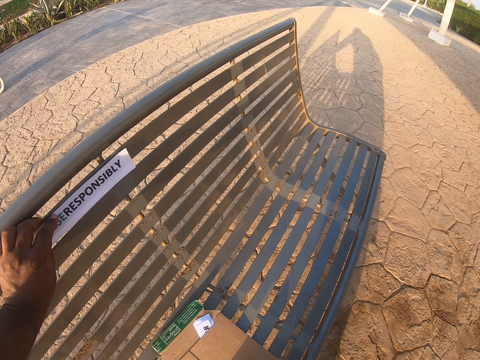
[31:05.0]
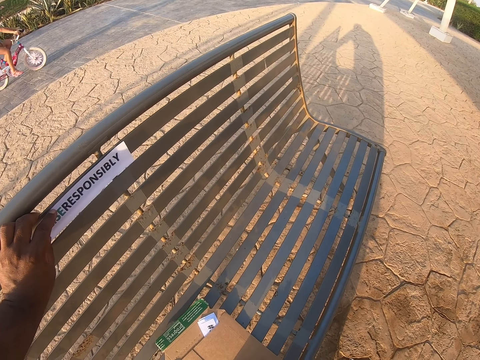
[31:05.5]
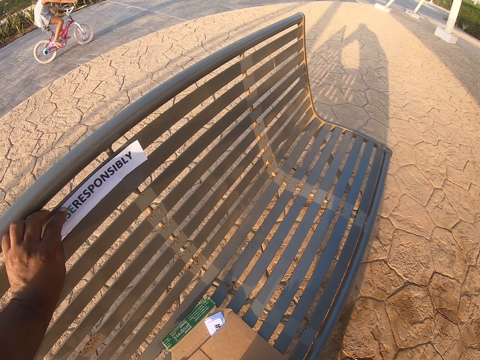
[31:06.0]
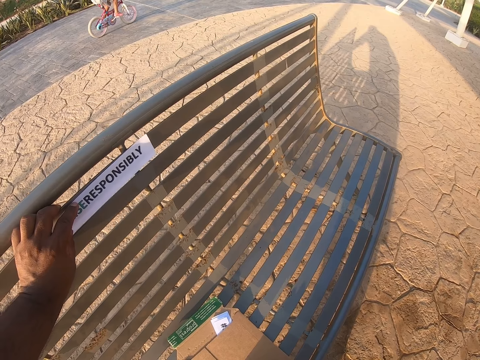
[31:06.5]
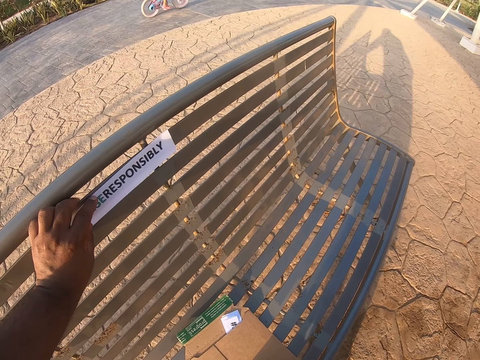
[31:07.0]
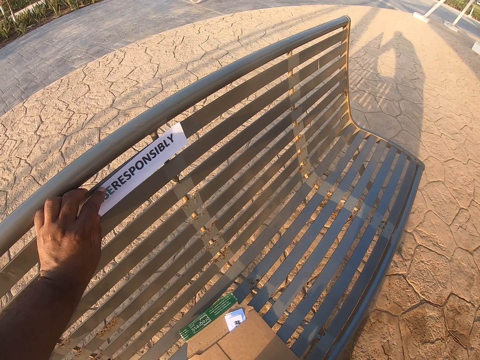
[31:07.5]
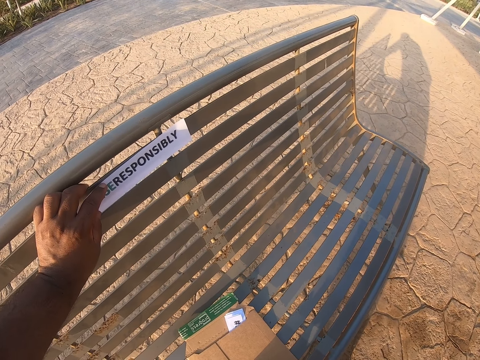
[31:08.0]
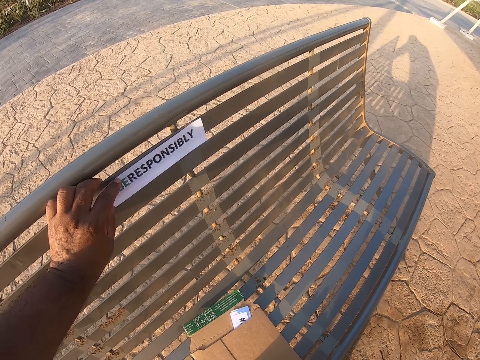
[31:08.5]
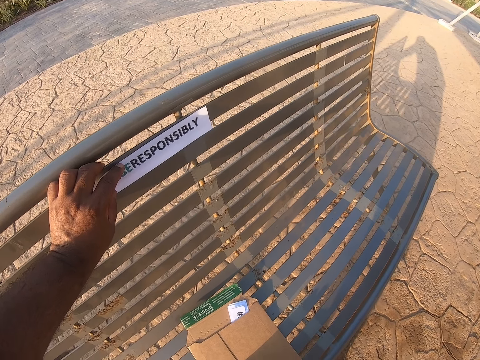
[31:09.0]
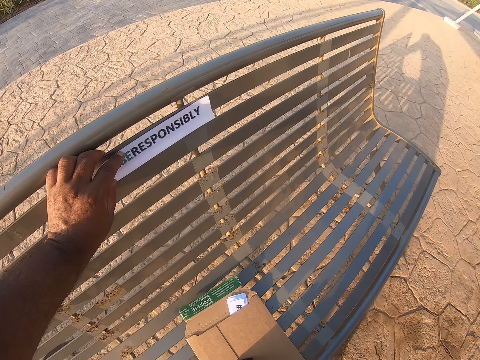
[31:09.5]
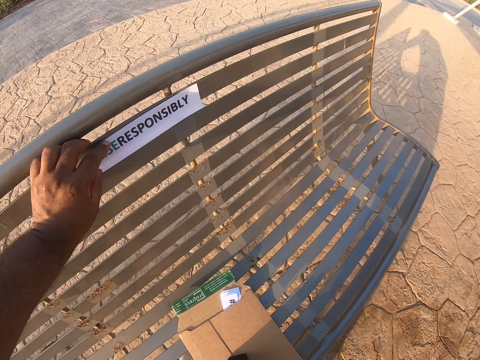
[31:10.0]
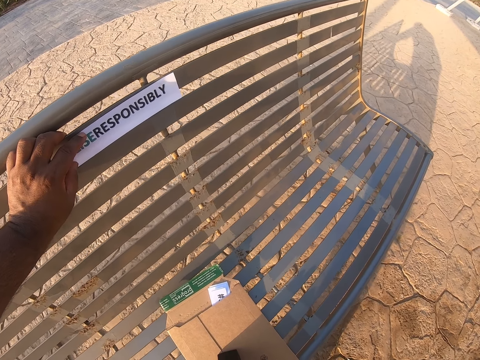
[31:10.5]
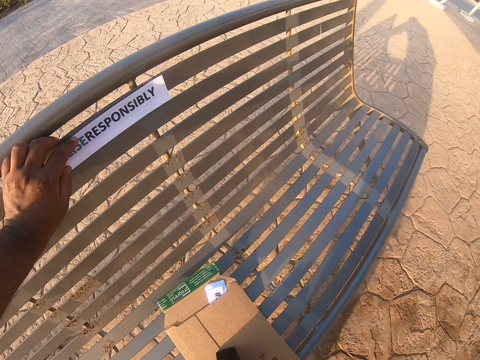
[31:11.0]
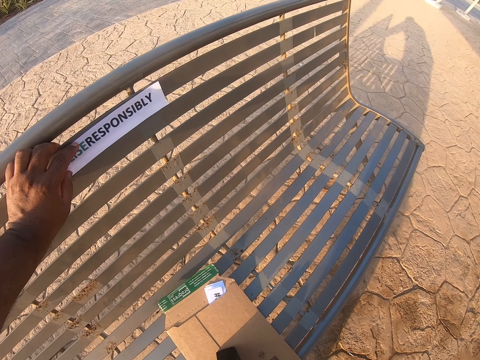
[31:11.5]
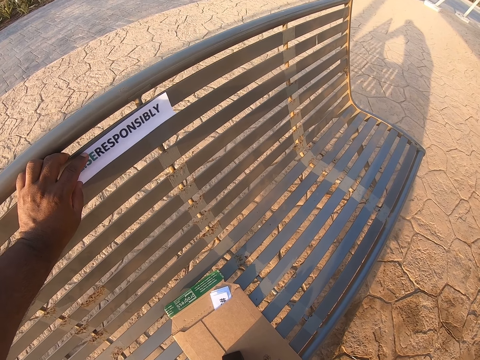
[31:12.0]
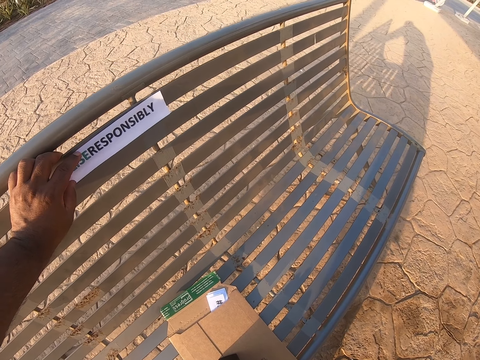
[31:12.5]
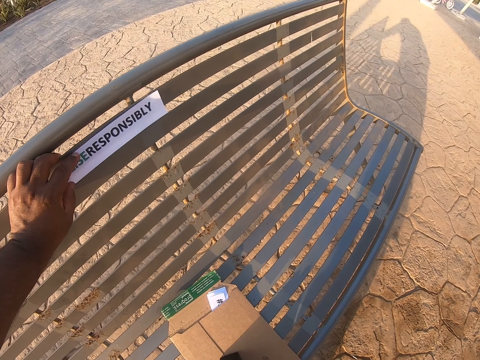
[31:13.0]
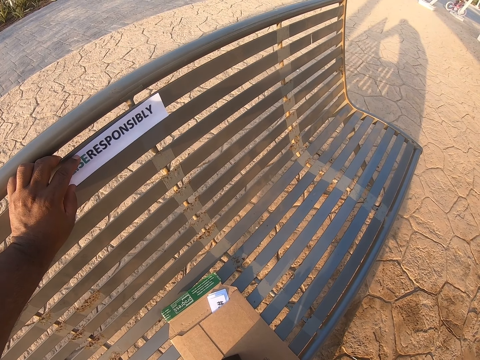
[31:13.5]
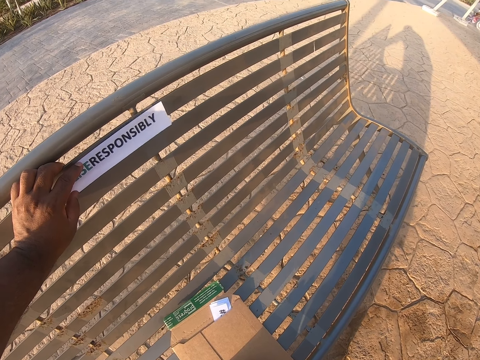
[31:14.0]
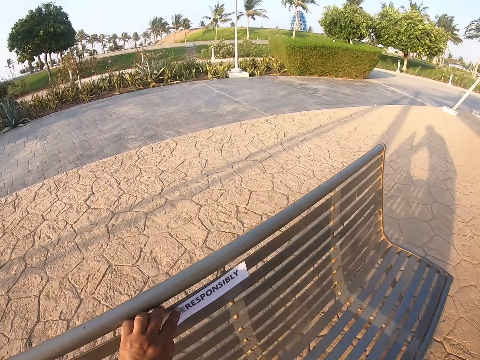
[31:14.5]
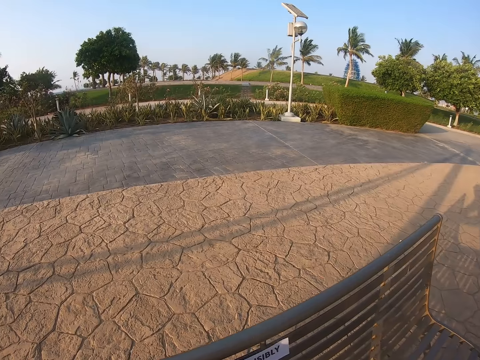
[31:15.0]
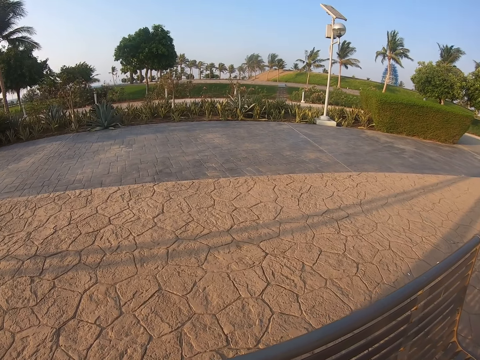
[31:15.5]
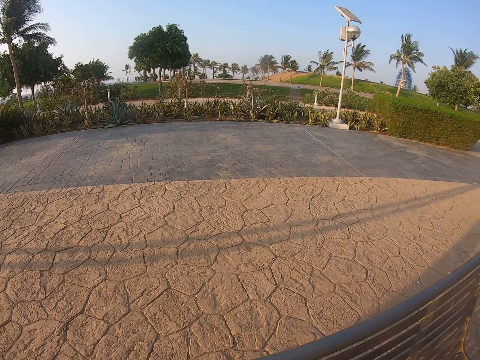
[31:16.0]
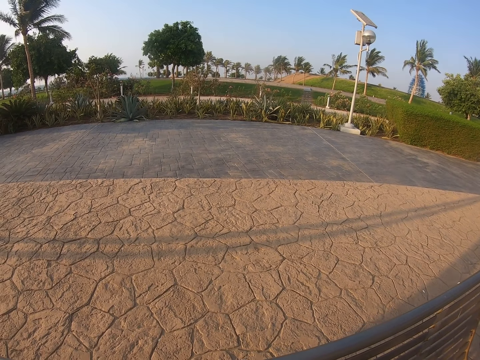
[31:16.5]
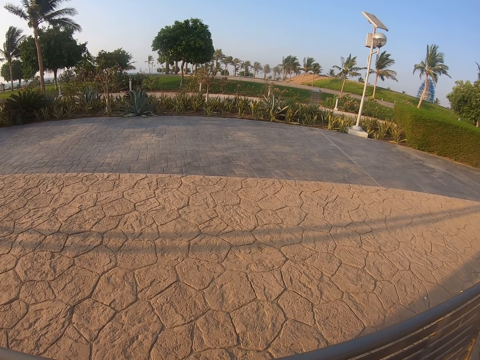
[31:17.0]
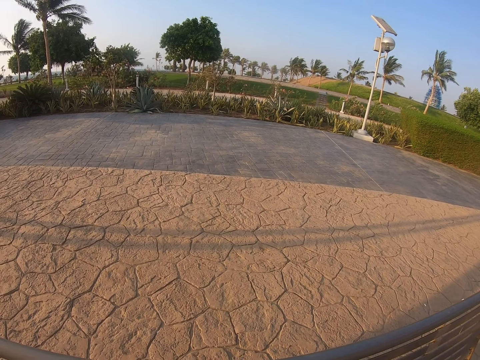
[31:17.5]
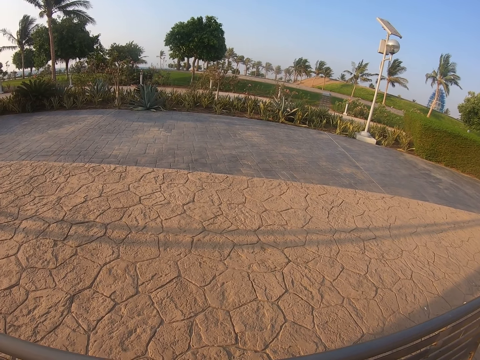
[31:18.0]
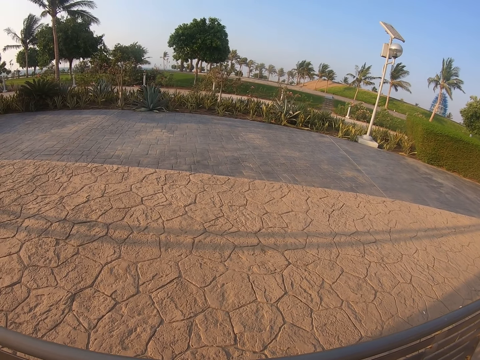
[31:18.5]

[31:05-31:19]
A baby cycles around the park. The camera wearer puts the poster on the chair. They look around the park.

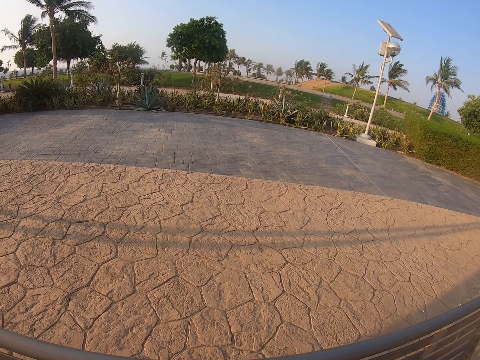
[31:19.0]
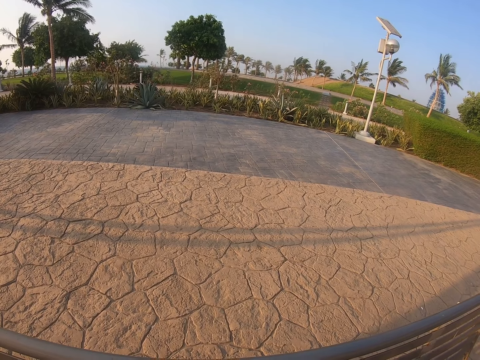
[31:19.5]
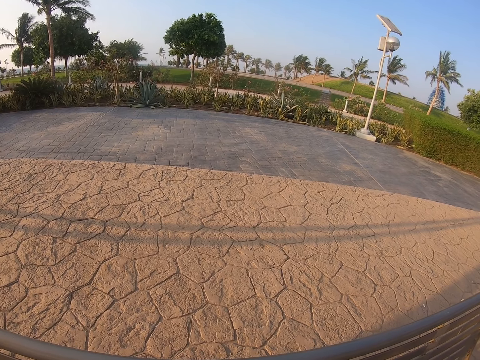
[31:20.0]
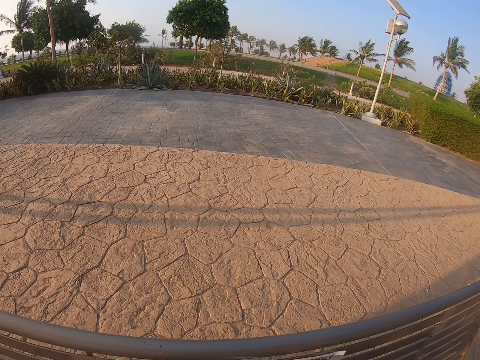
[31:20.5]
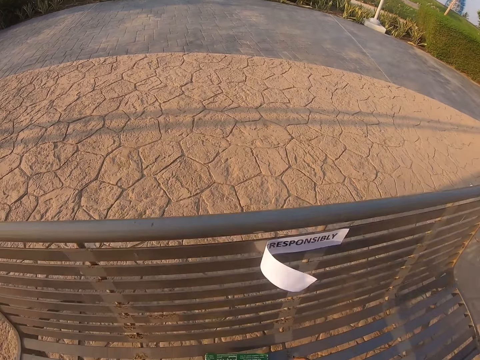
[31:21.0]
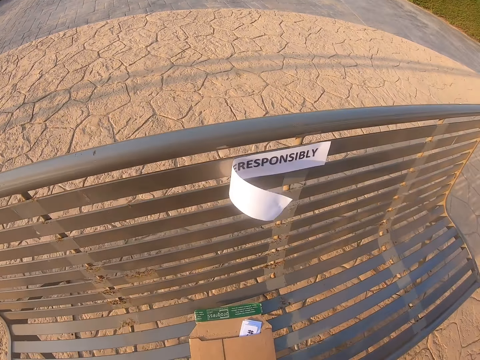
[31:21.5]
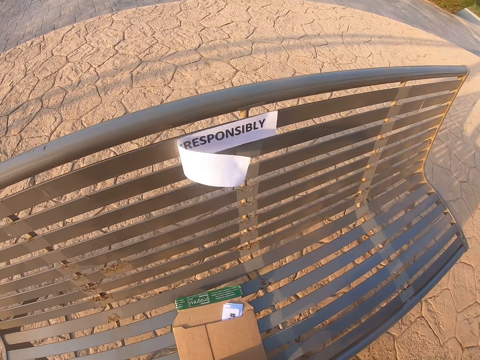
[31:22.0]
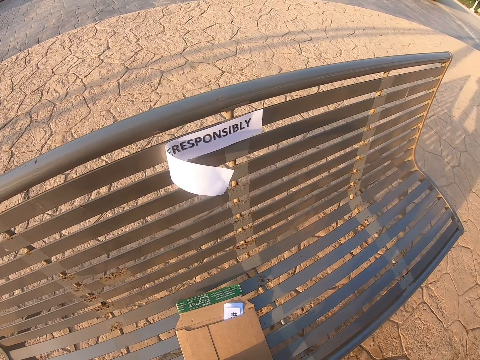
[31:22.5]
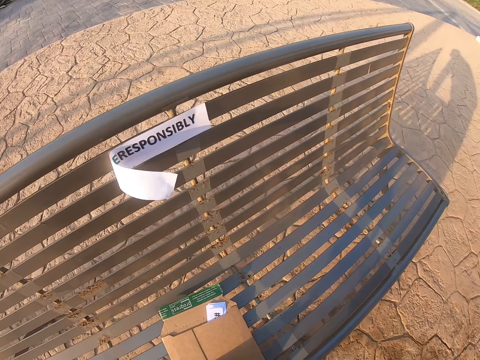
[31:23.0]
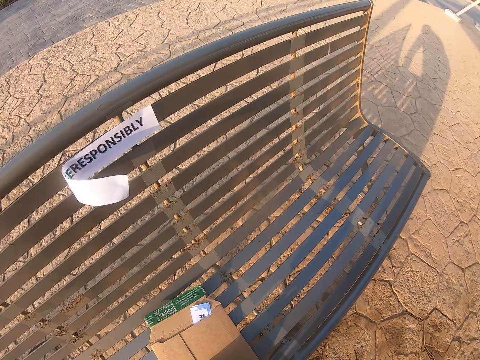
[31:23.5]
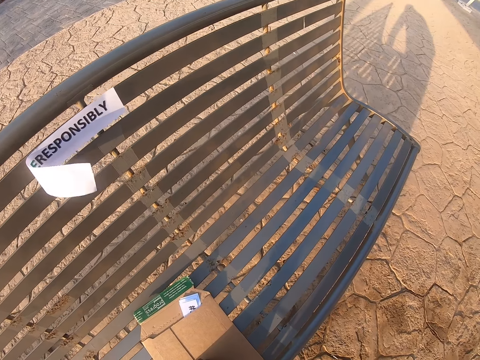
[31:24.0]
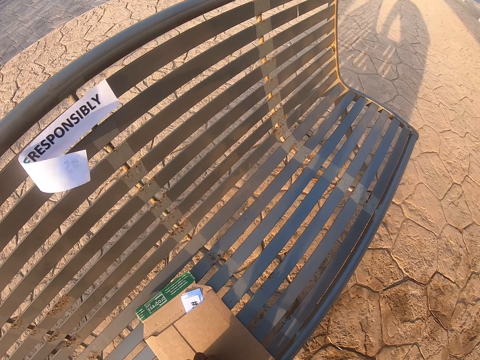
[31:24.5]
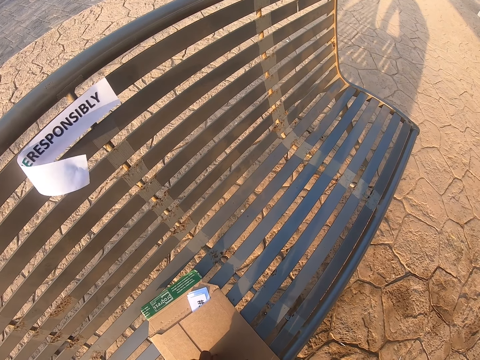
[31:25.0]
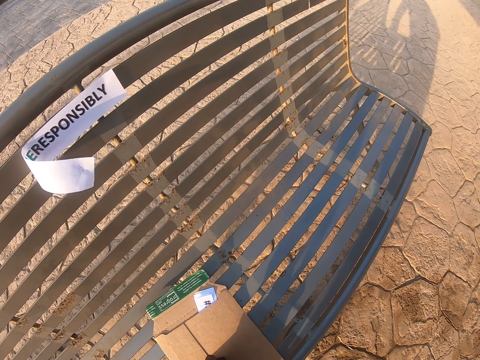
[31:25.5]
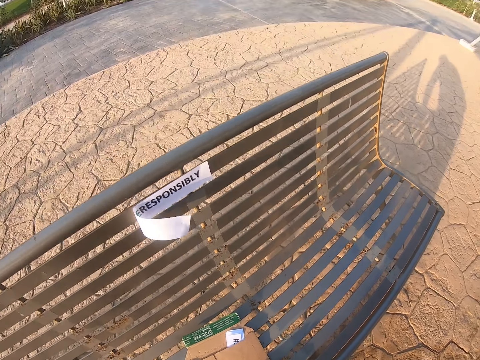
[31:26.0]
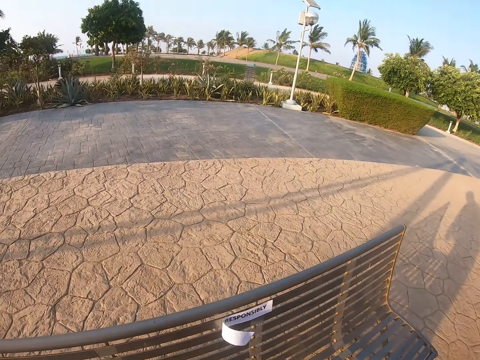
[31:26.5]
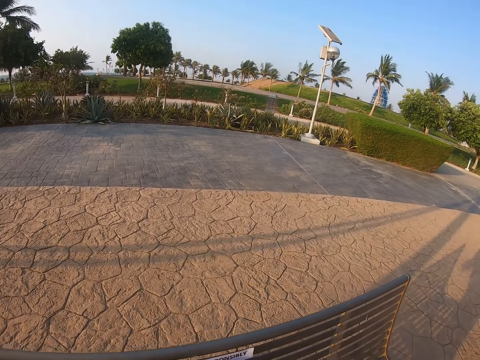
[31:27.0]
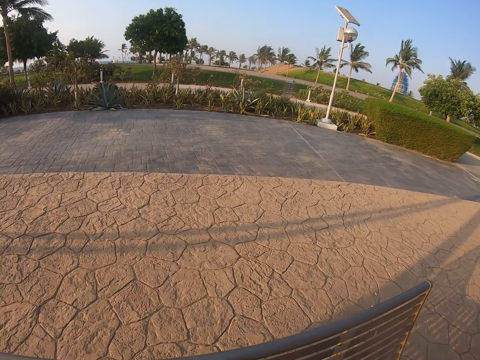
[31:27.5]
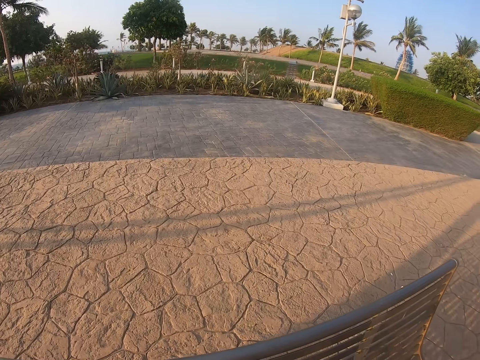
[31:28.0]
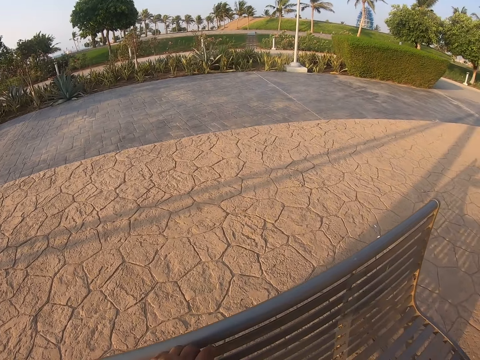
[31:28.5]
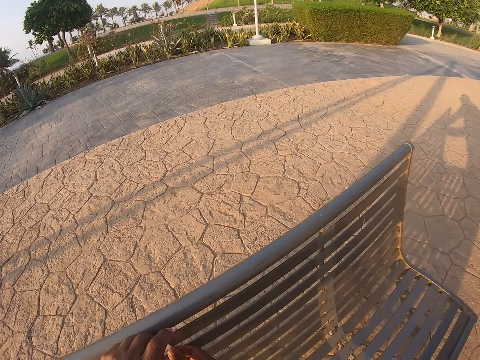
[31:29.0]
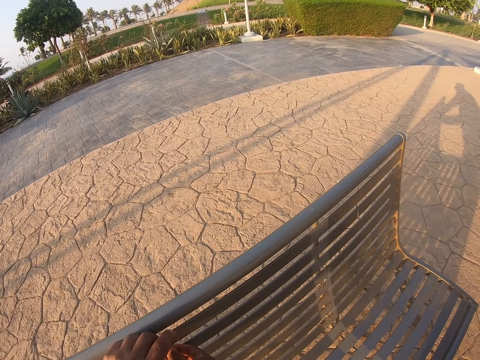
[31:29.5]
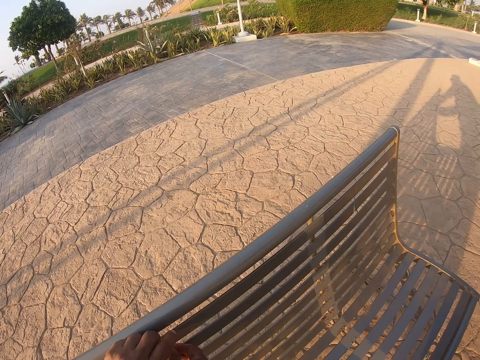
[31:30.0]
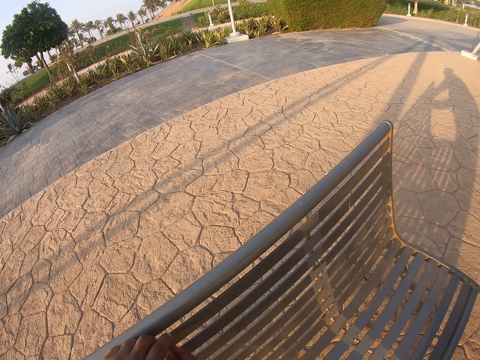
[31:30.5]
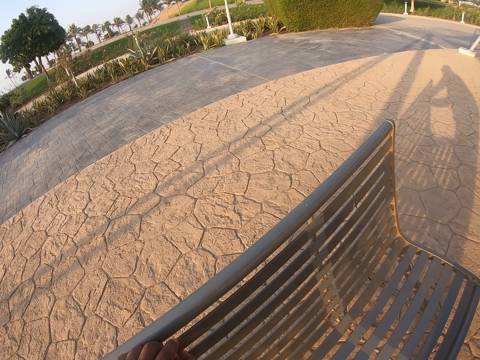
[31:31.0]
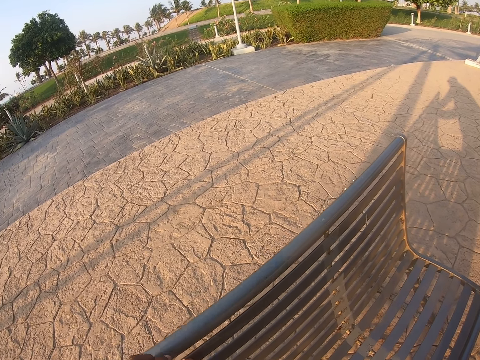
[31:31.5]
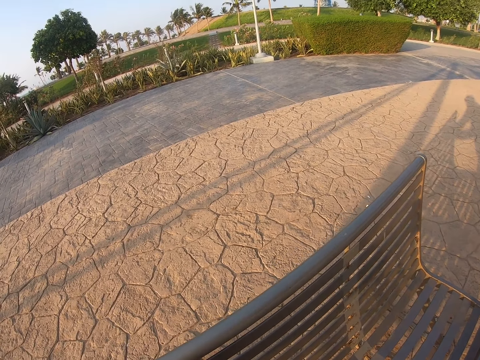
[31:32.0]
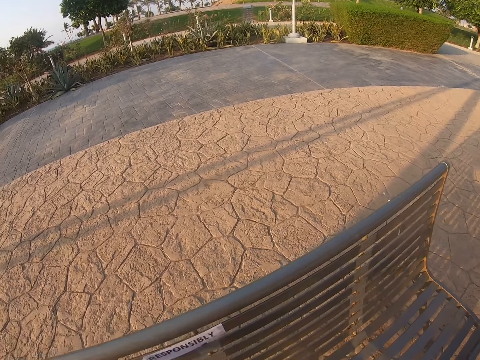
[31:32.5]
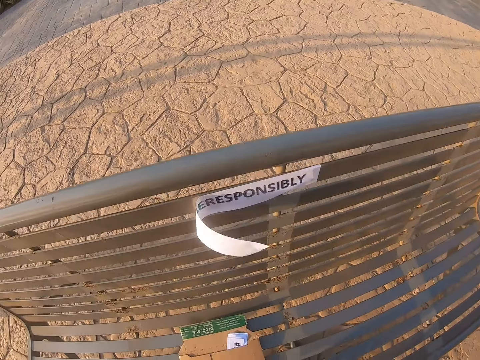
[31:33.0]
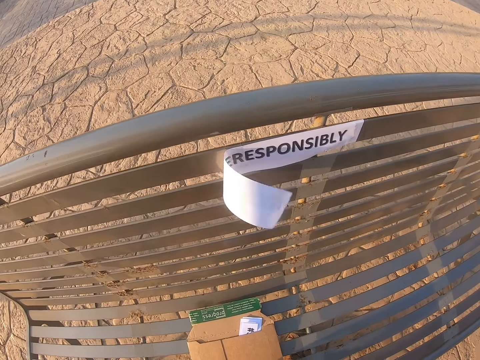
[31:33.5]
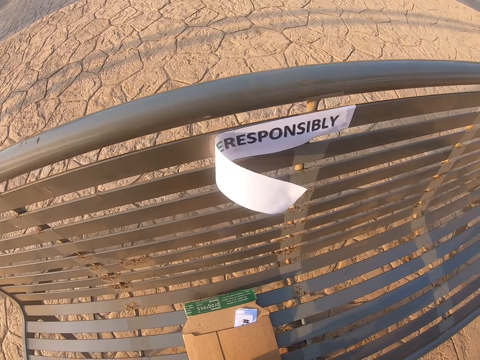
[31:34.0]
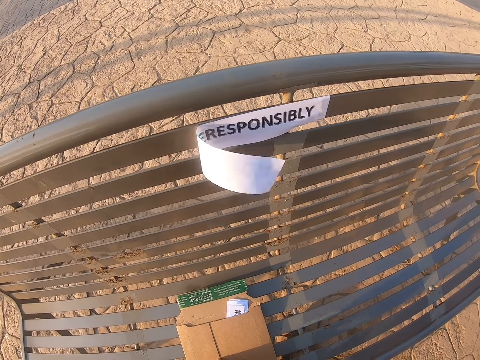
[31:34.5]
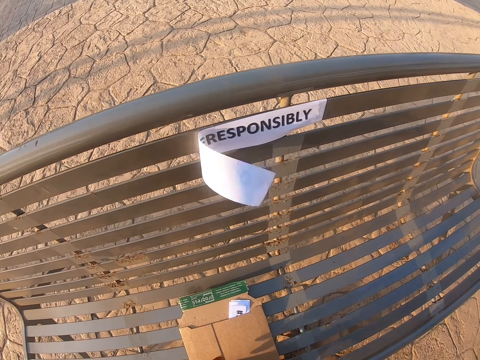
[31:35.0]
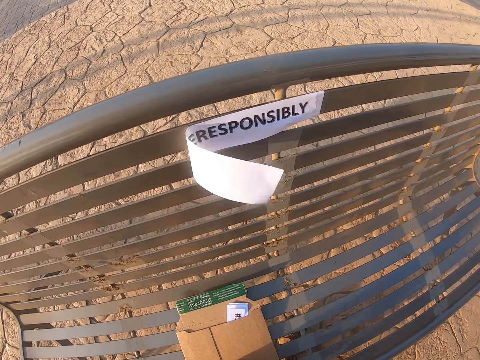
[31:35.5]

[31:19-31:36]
The camera wearer looks at the paper. They look at the compound. They stick the paper on the seat. They look at the paper.
